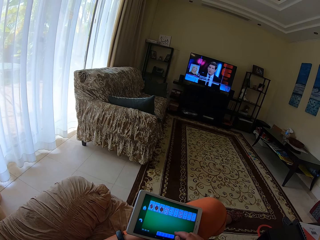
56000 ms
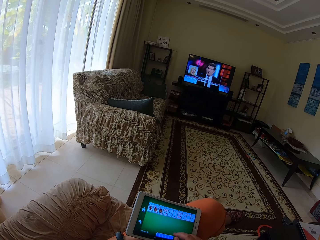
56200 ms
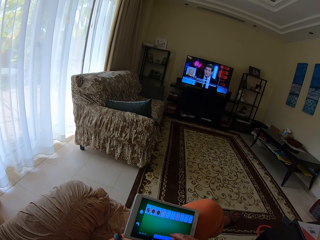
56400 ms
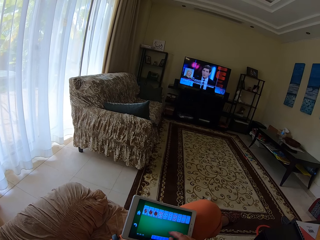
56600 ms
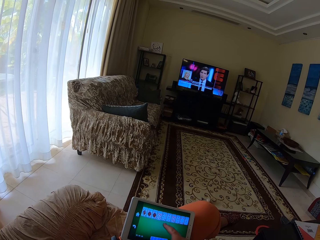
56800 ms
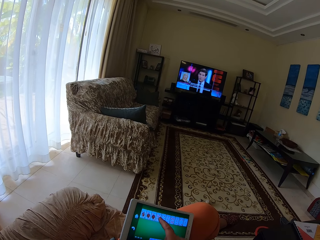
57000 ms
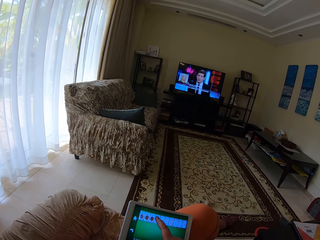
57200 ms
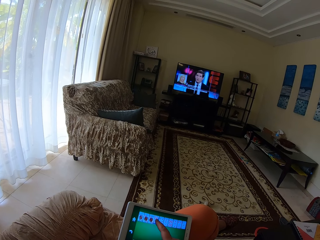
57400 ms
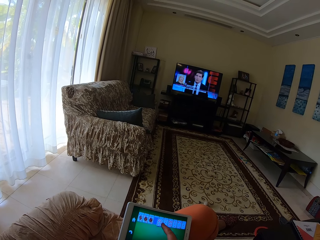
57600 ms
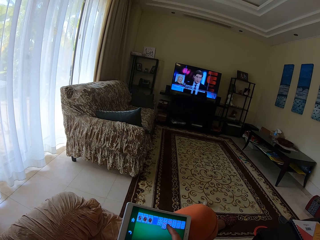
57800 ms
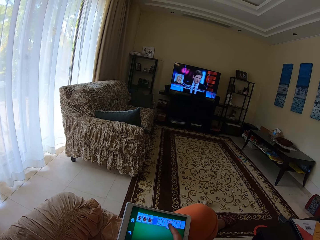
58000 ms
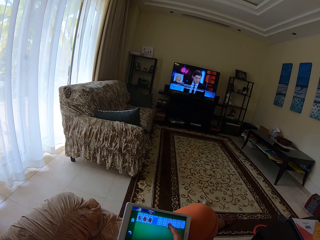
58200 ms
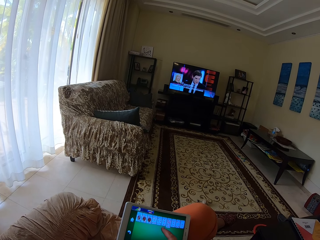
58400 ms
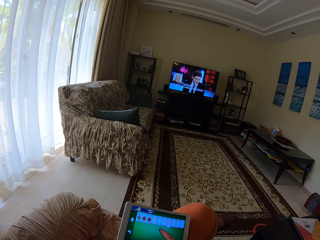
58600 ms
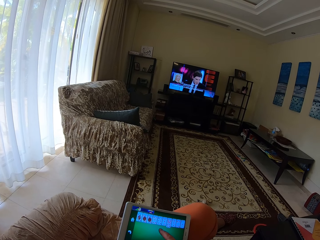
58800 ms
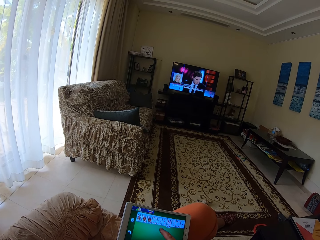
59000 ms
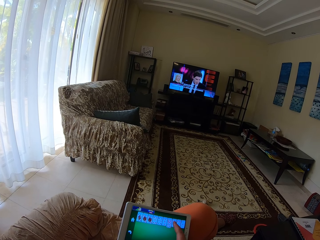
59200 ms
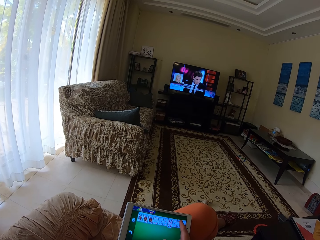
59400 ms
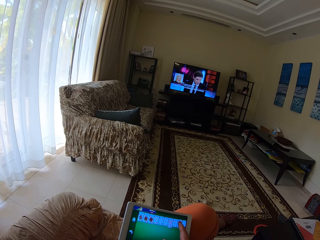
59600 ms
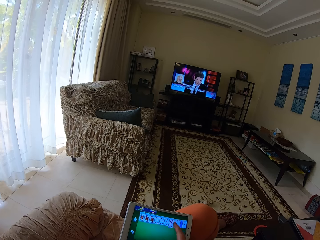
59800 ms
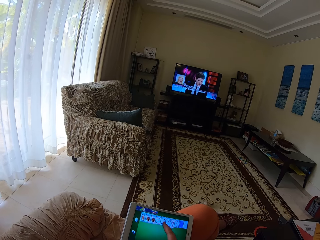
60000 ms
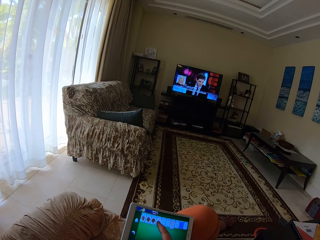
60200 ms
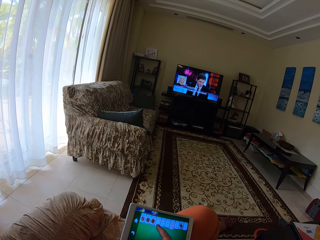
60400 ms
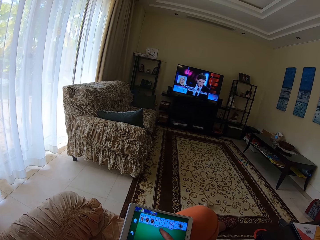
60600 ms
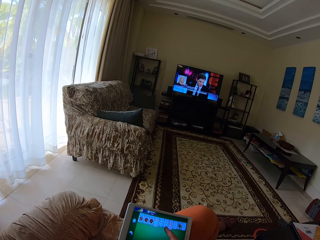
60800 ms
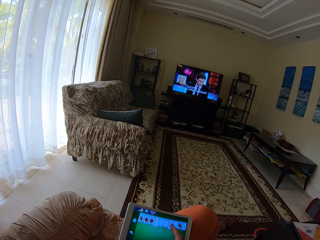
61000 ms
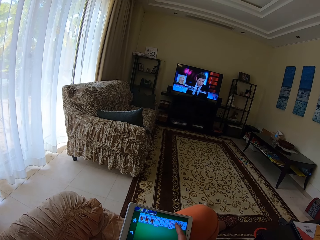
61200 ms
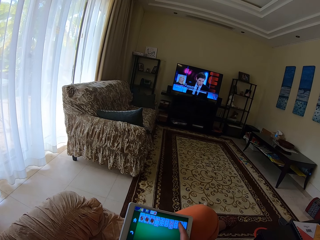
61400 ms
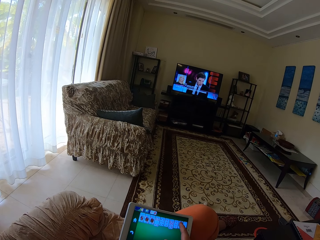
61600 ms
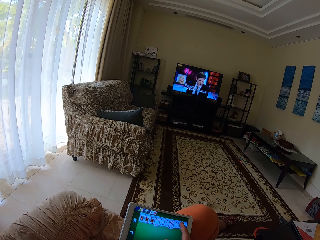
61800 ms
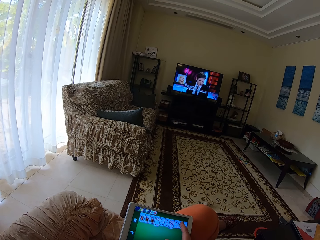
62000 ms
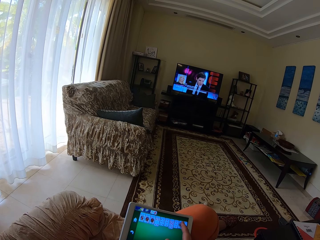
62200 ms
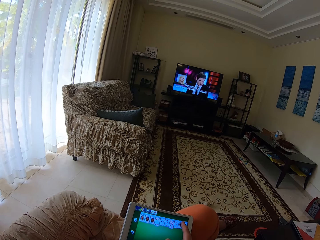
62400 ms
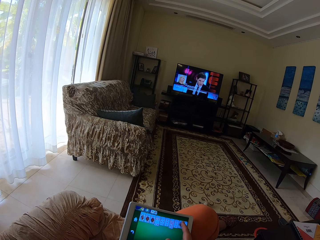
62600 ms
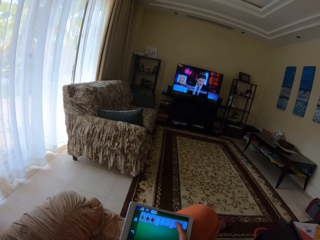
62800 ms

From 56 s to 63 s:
The camera wearer plays a solitaire game on the phone.
